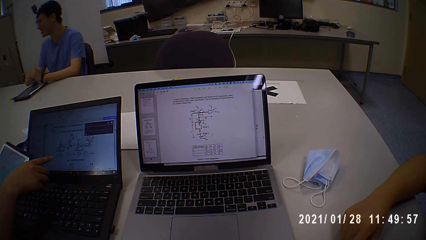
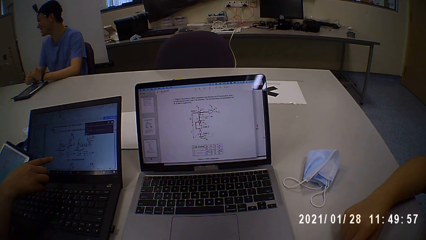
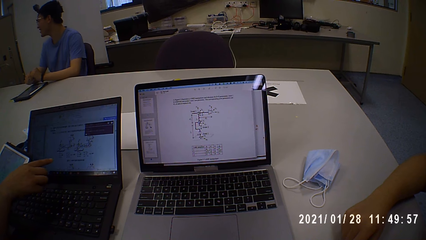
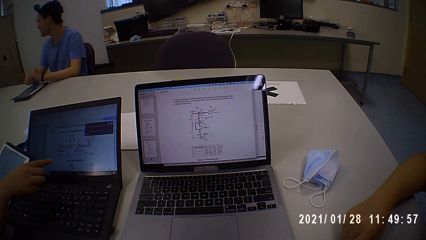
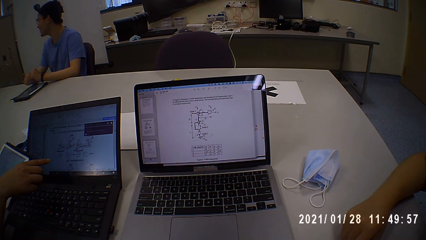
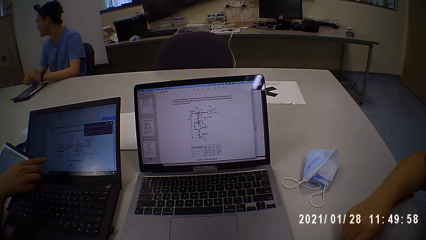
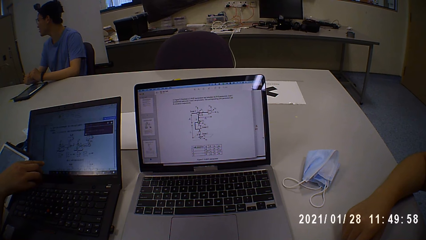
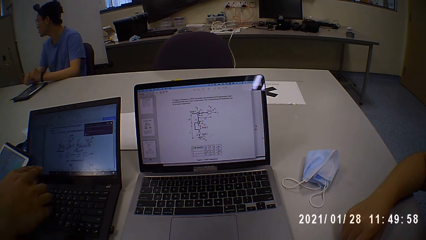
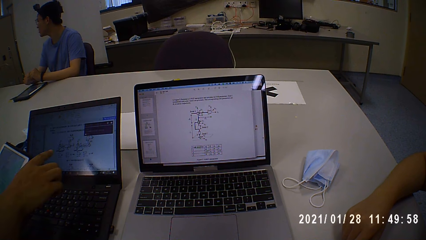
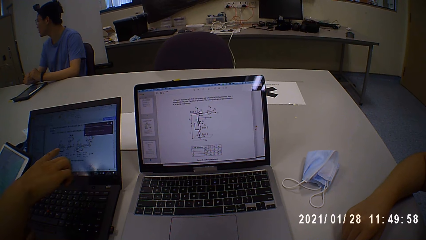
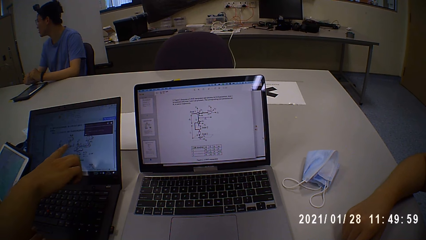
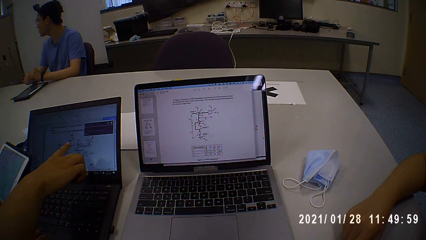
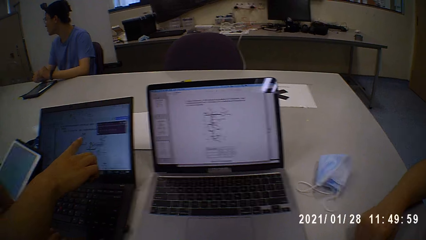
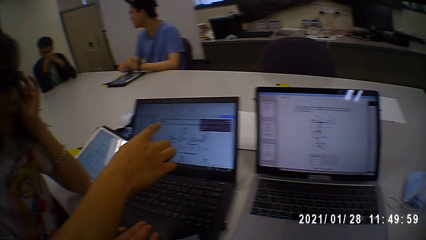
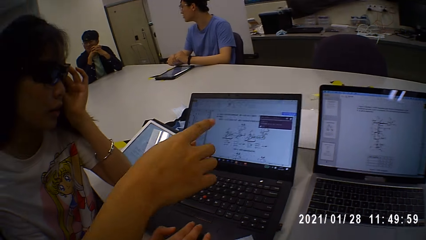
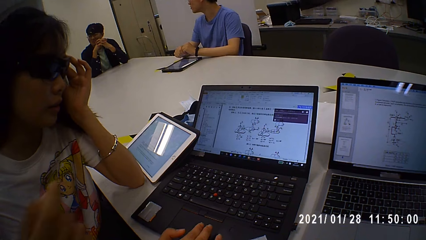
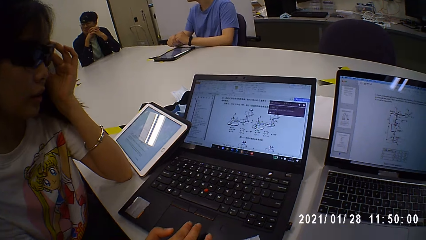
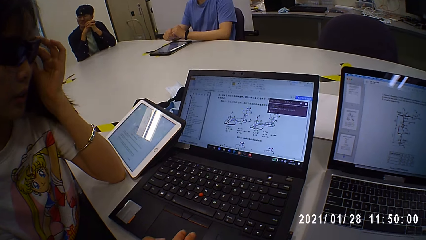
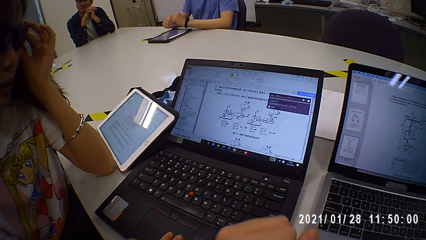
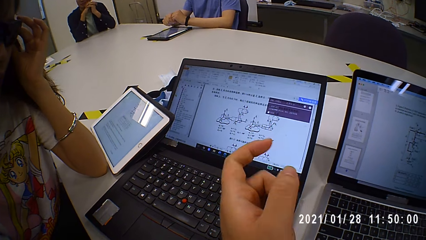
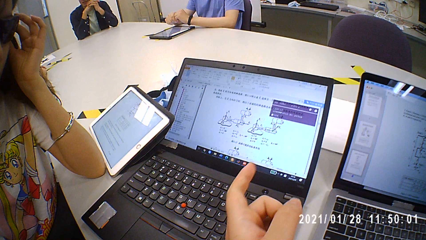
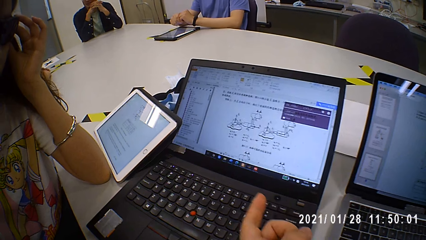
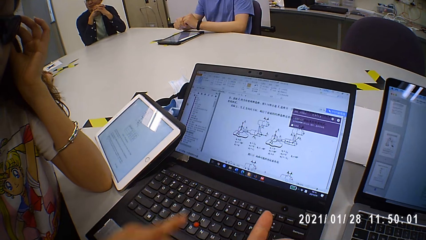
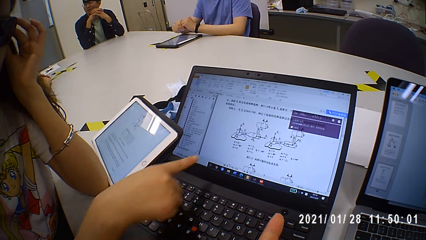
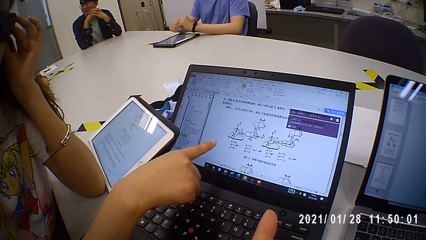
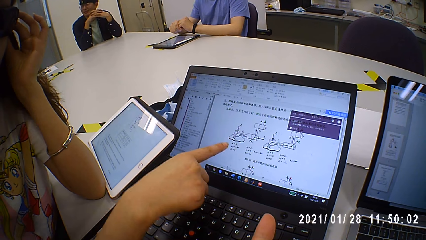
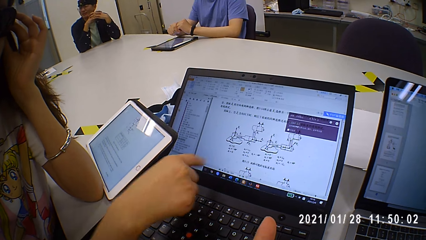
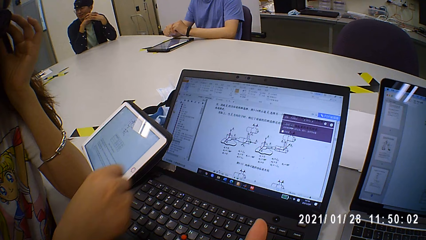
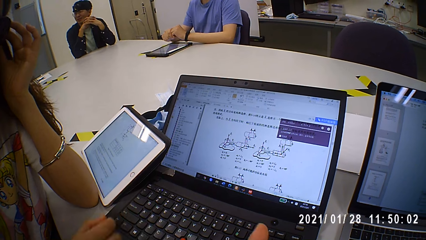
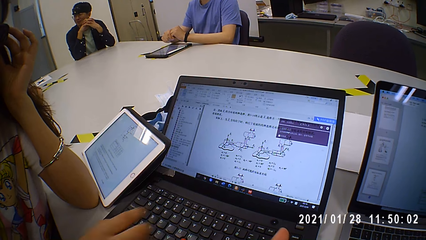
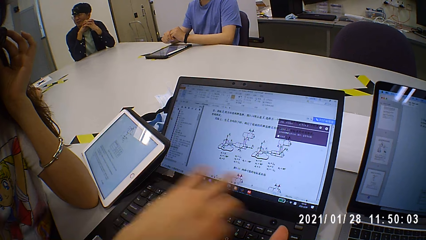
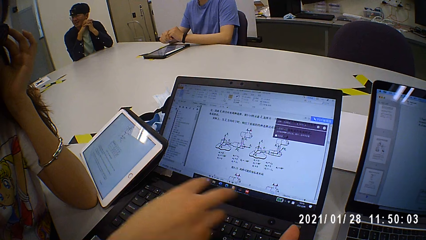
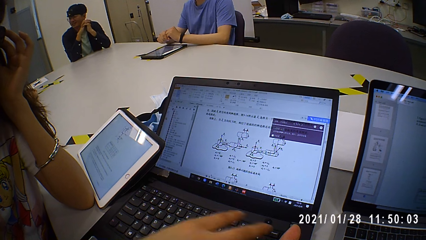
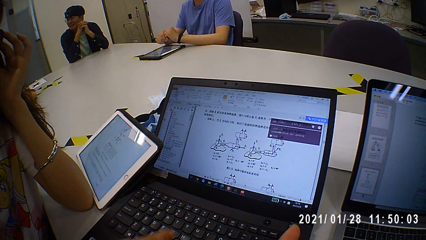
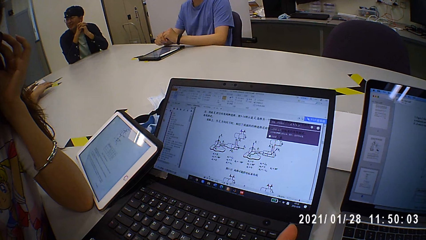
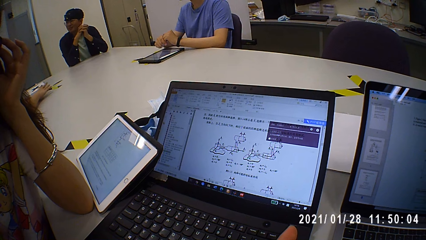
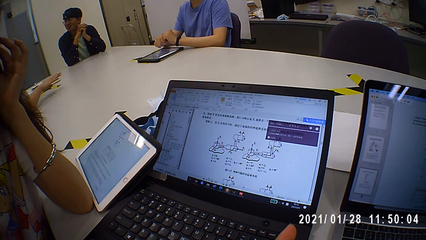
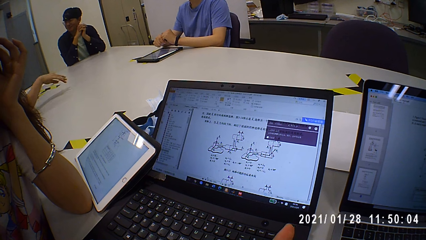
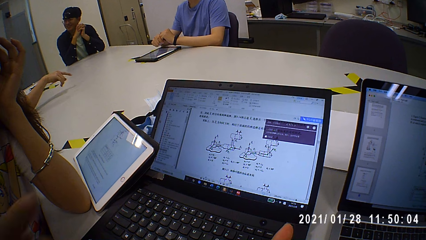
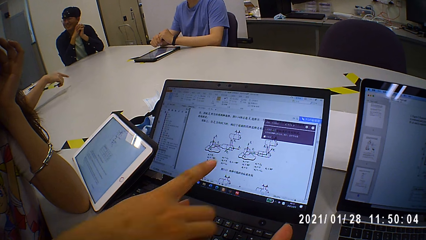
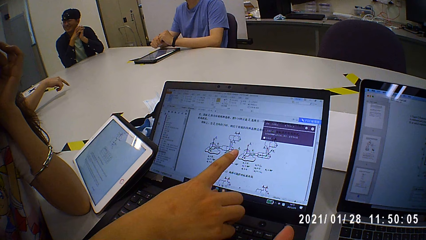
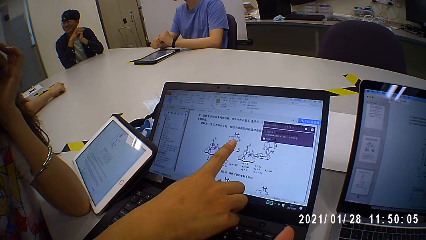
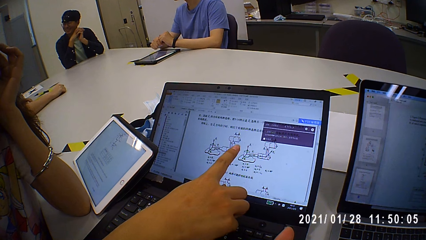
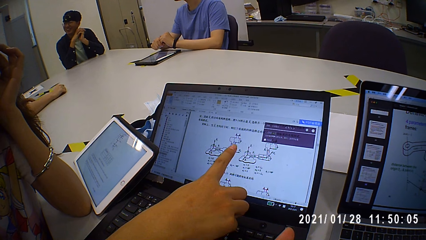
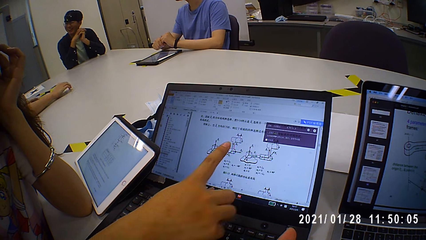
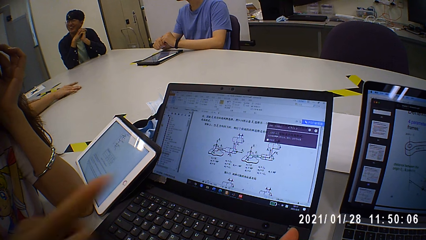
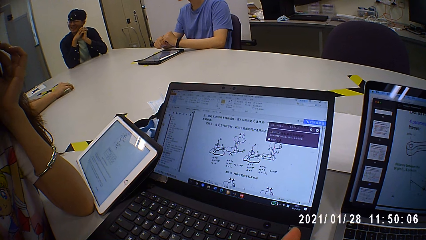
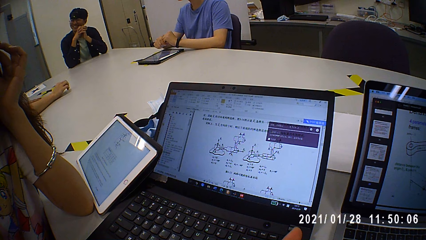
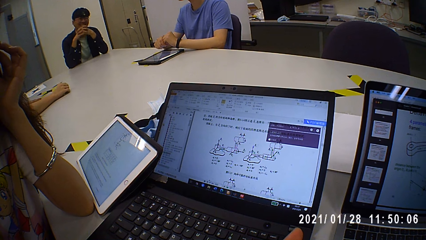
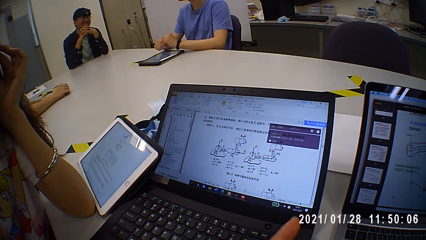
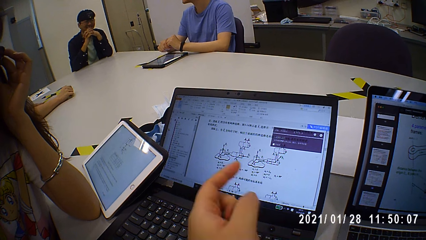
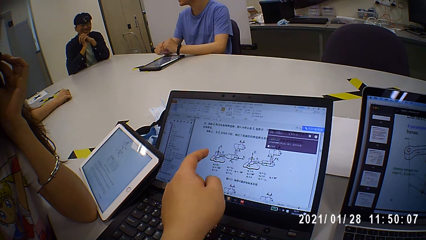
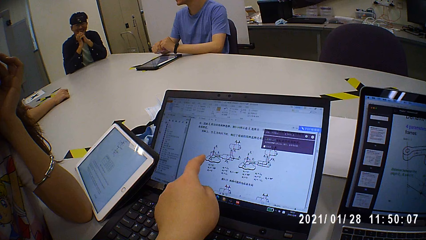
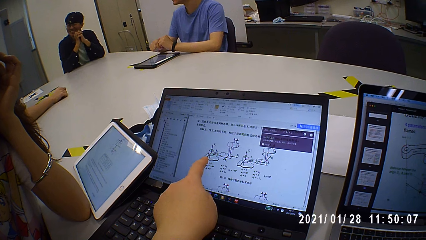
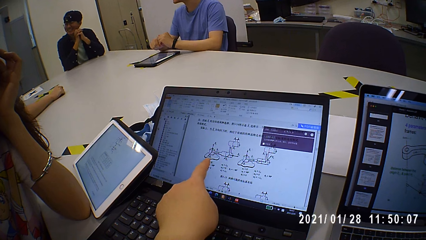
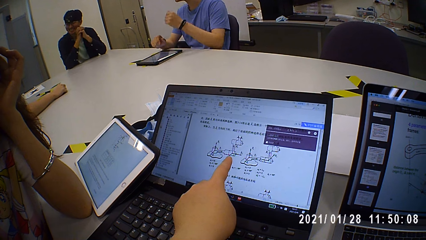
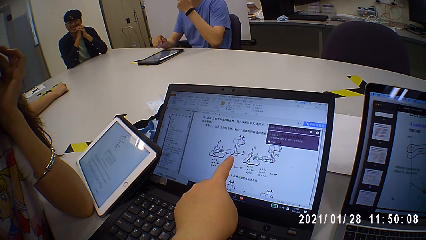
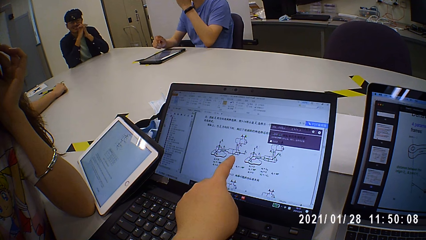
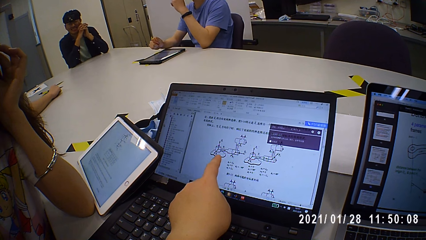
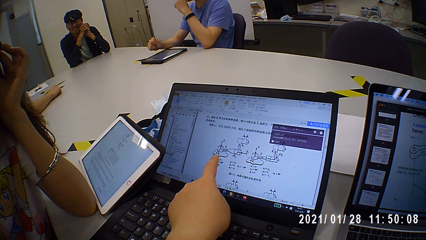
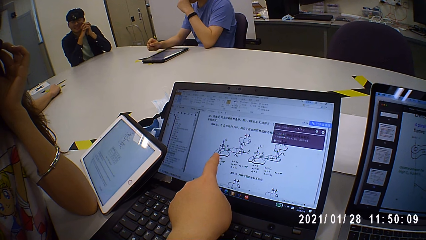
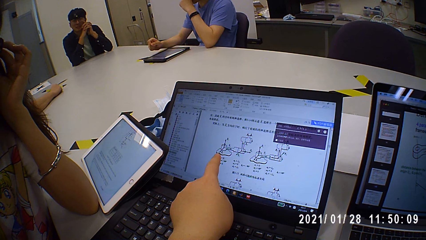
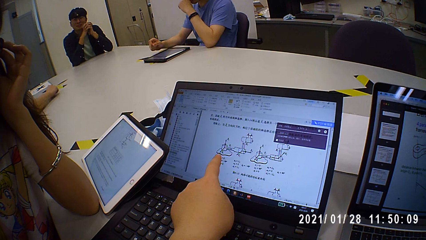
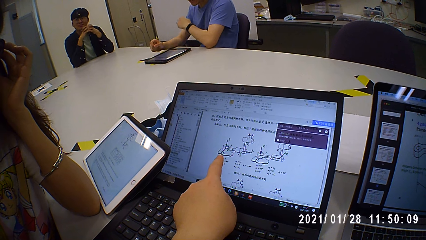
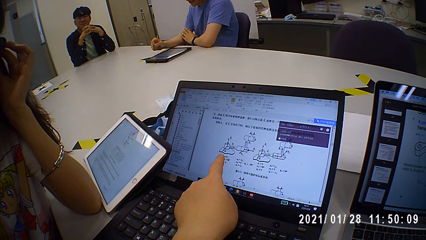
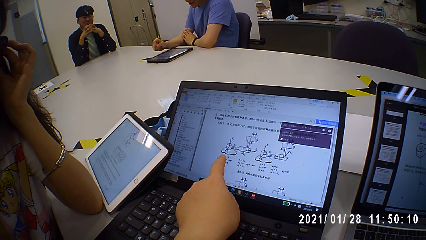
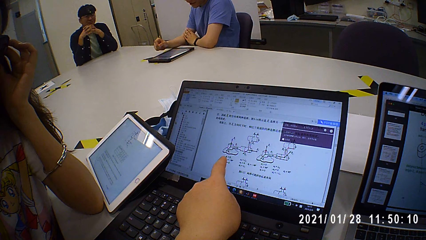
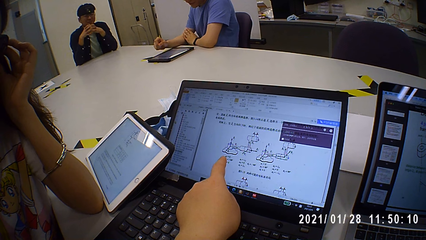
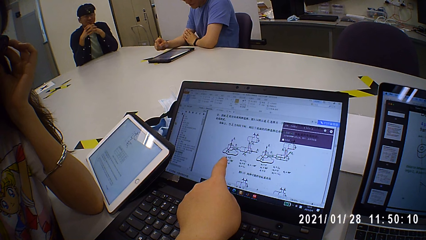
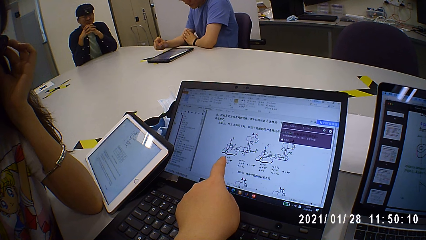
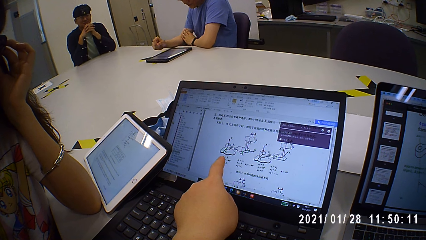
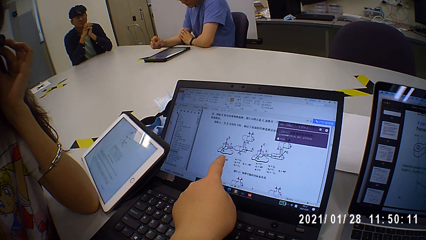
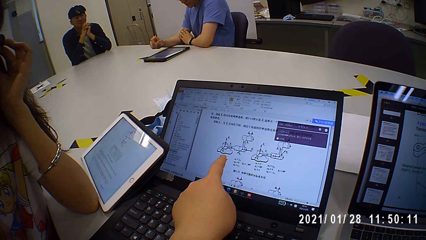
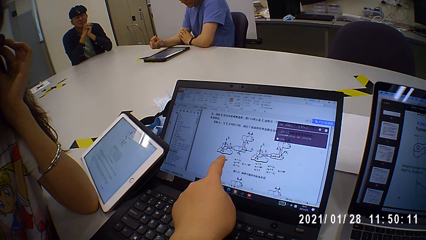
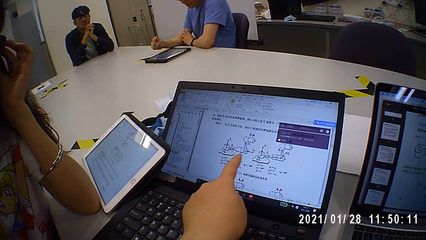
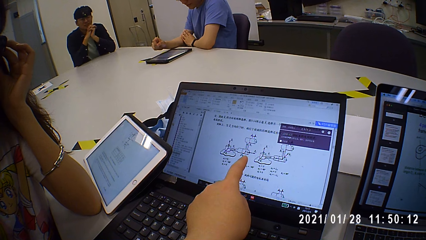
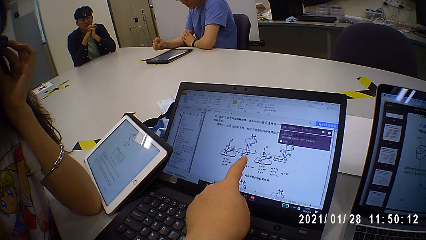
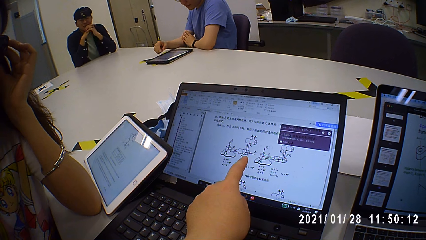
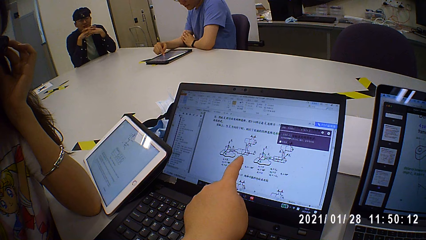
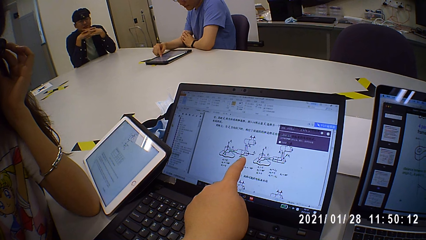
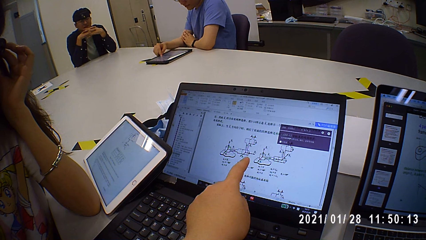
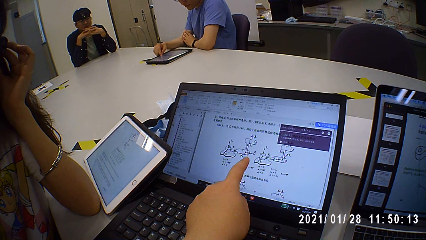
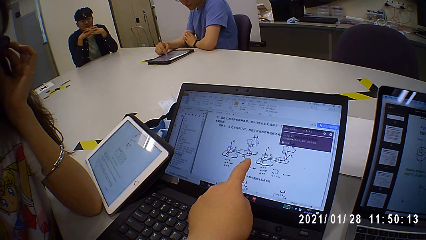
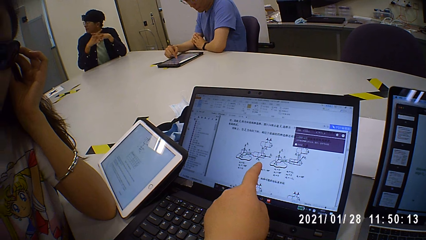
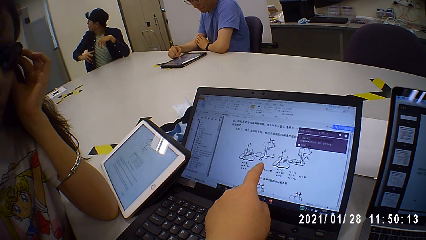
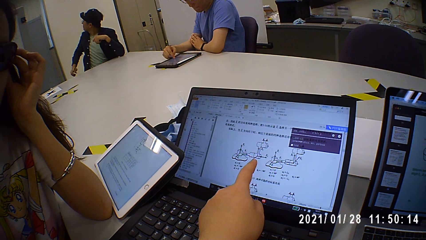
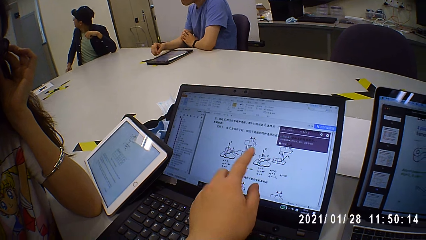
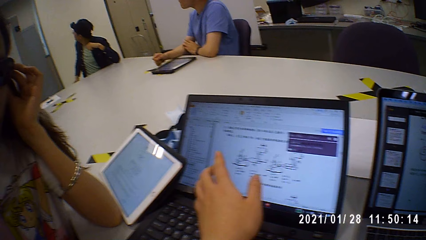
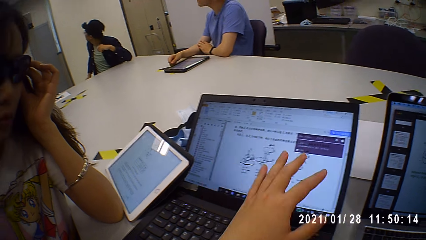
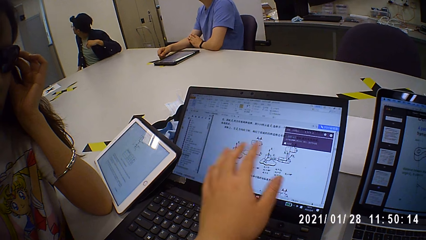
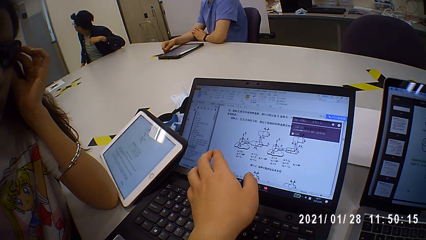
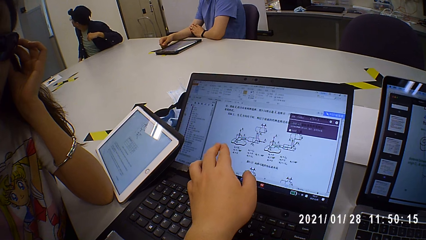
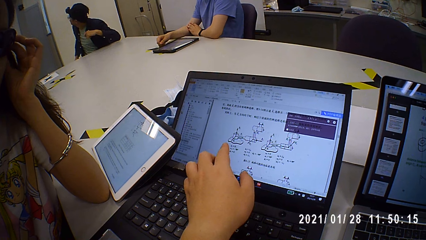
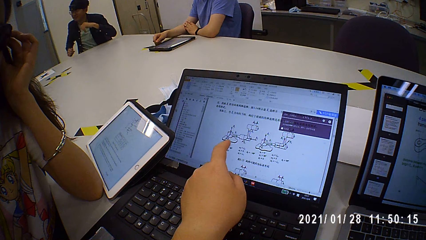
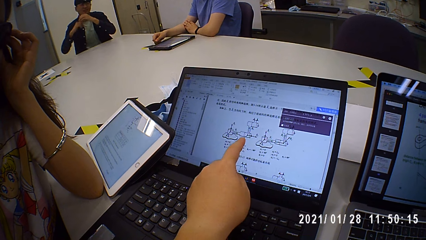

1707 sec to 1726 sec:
A woman points at a laptop. A man talks to the camera wearer and points at the laptop. The camera wearer talks to the man and looks at the laptop. They talk to the man and point at the laptop. The woman talks to the camera wearer and points at the laptop. The man talks to the camera wearer and points at the laptop. The camera wearer talks to the man and points at the laptop.
